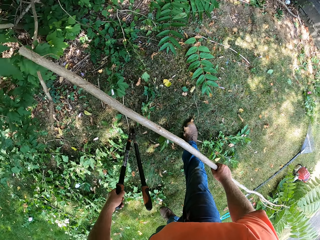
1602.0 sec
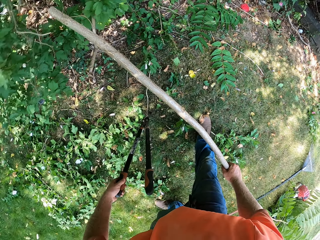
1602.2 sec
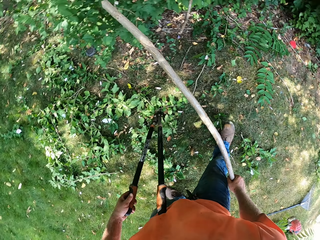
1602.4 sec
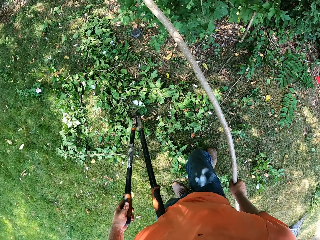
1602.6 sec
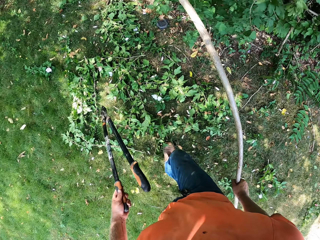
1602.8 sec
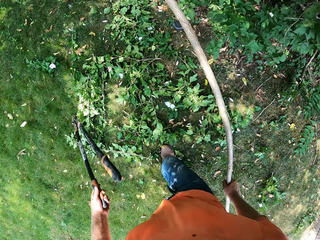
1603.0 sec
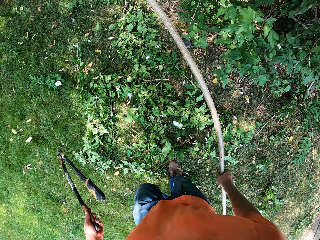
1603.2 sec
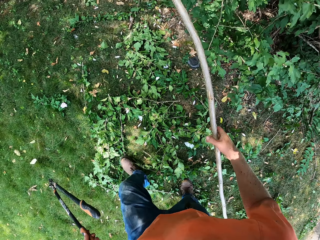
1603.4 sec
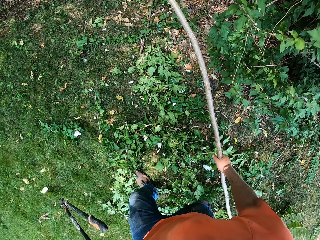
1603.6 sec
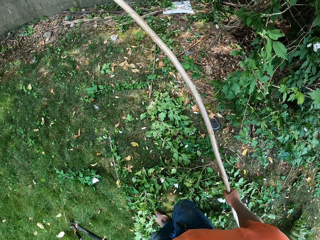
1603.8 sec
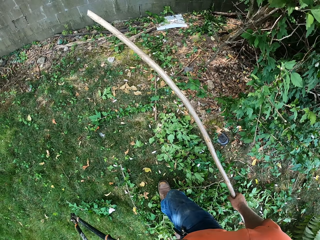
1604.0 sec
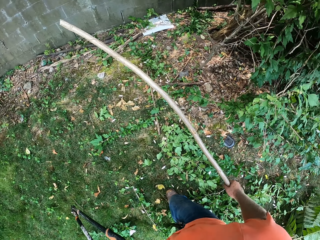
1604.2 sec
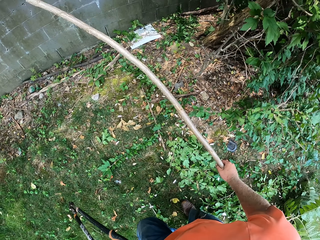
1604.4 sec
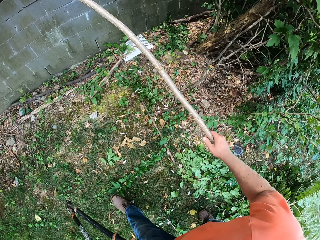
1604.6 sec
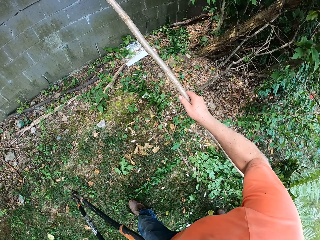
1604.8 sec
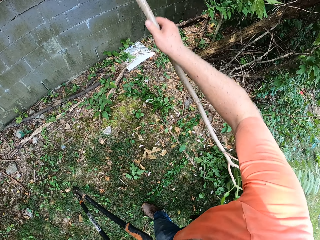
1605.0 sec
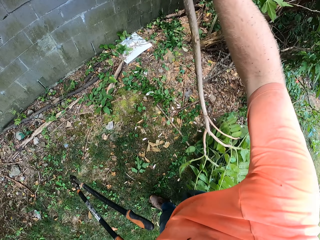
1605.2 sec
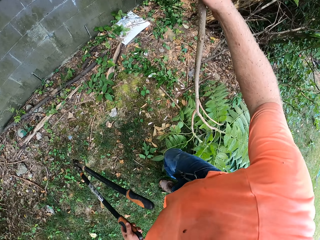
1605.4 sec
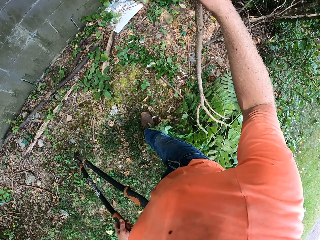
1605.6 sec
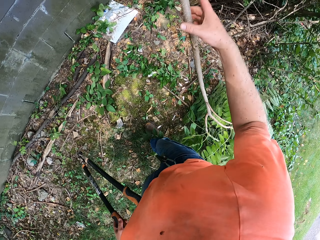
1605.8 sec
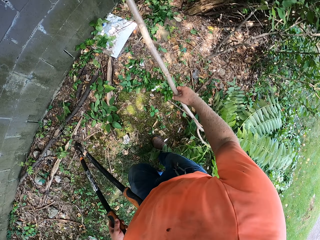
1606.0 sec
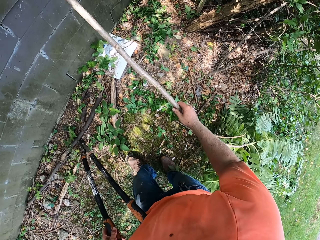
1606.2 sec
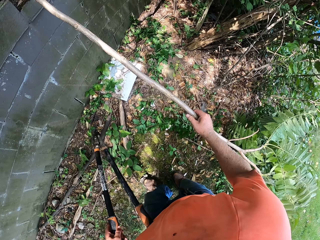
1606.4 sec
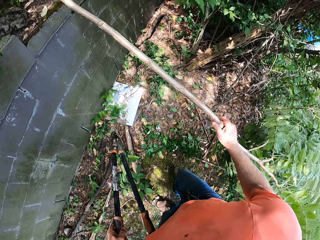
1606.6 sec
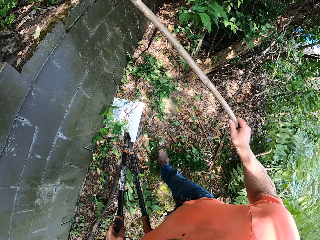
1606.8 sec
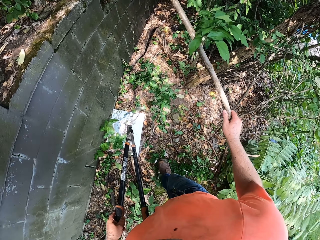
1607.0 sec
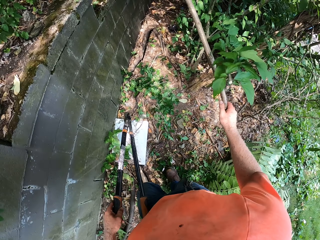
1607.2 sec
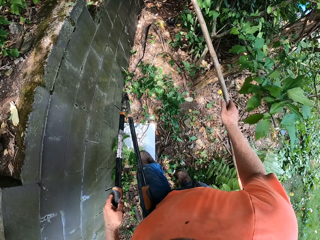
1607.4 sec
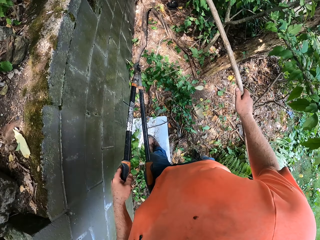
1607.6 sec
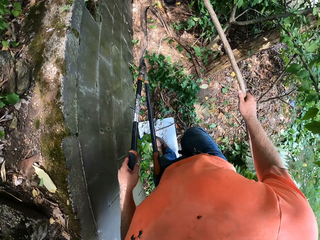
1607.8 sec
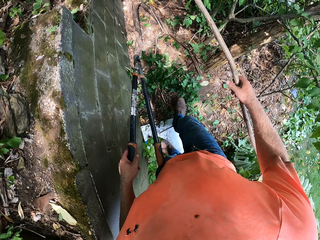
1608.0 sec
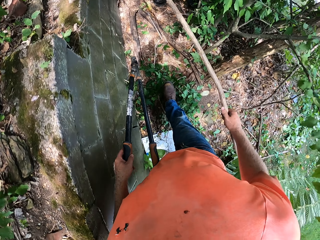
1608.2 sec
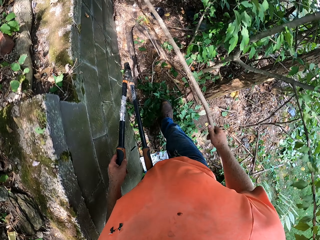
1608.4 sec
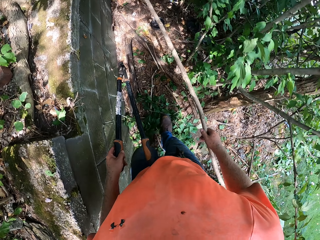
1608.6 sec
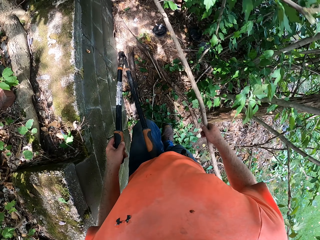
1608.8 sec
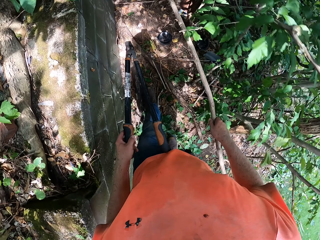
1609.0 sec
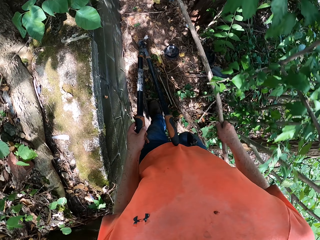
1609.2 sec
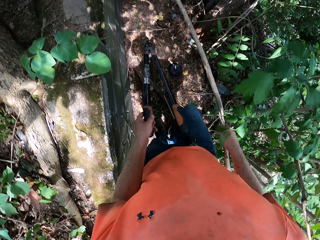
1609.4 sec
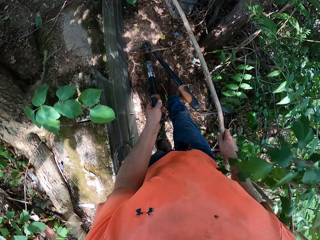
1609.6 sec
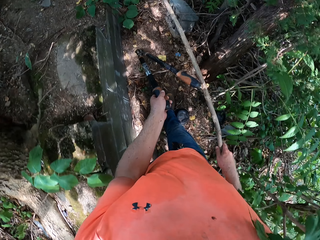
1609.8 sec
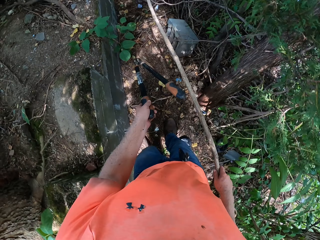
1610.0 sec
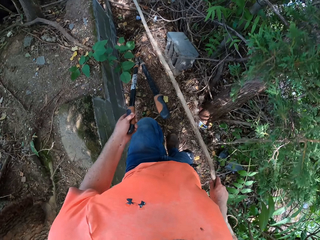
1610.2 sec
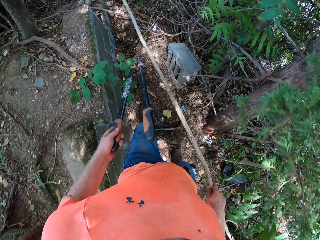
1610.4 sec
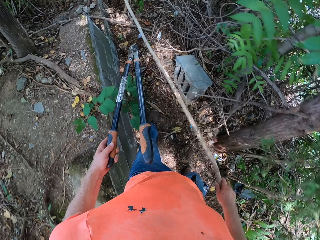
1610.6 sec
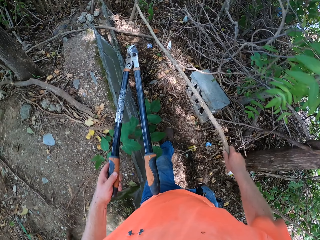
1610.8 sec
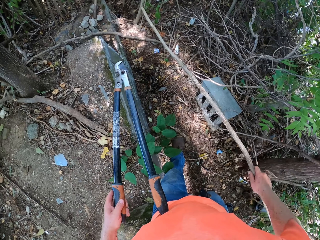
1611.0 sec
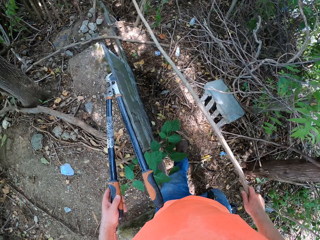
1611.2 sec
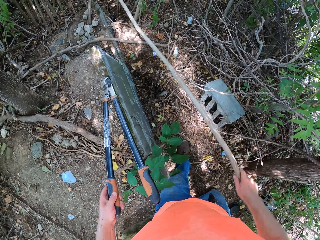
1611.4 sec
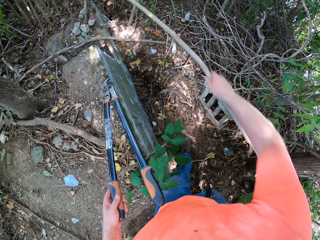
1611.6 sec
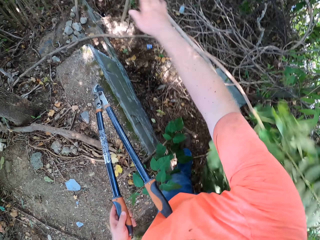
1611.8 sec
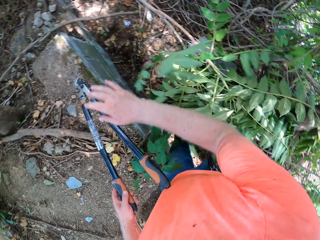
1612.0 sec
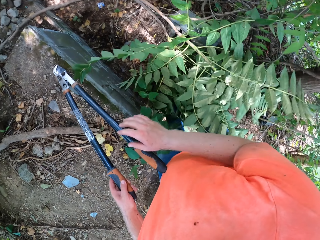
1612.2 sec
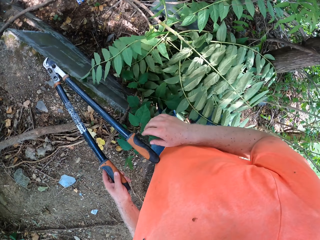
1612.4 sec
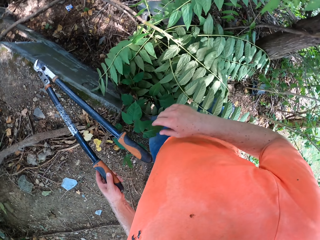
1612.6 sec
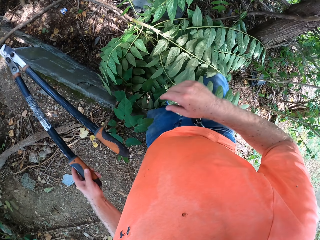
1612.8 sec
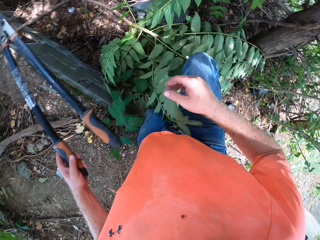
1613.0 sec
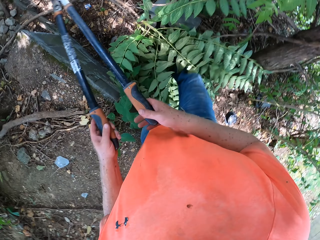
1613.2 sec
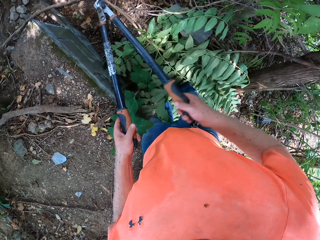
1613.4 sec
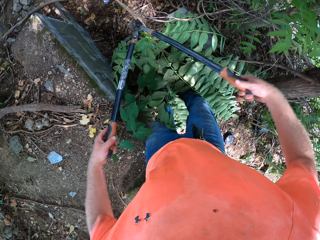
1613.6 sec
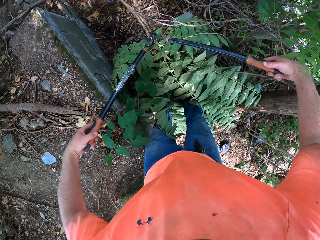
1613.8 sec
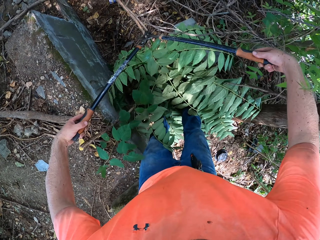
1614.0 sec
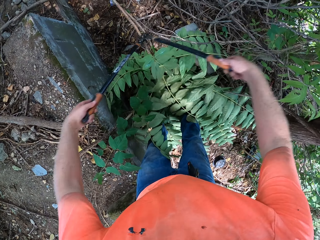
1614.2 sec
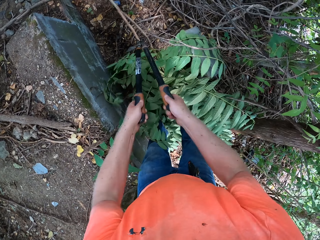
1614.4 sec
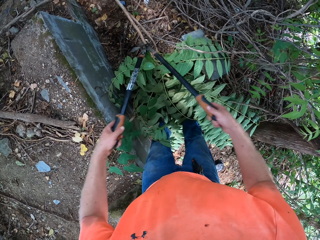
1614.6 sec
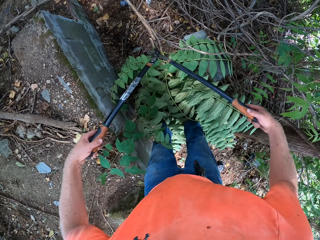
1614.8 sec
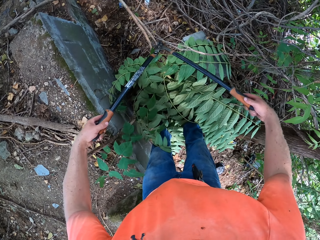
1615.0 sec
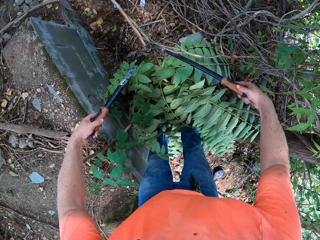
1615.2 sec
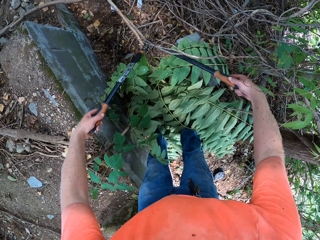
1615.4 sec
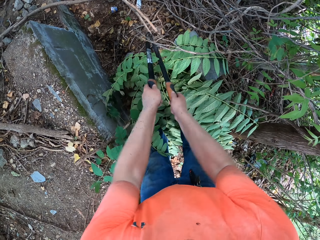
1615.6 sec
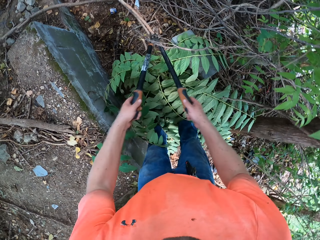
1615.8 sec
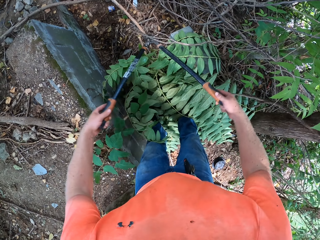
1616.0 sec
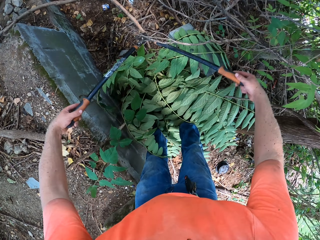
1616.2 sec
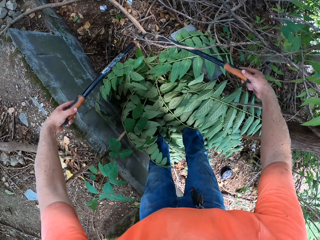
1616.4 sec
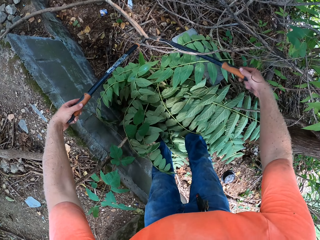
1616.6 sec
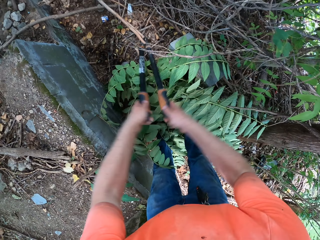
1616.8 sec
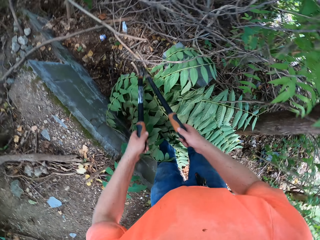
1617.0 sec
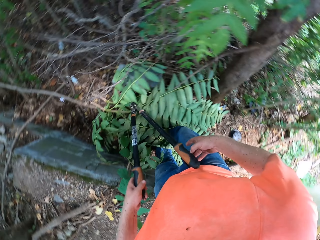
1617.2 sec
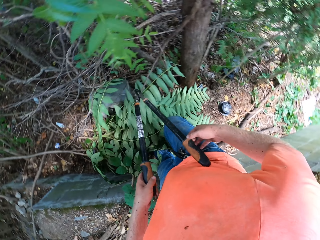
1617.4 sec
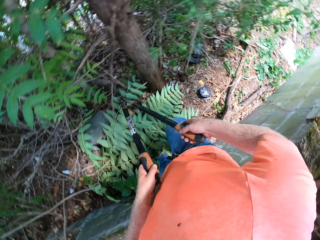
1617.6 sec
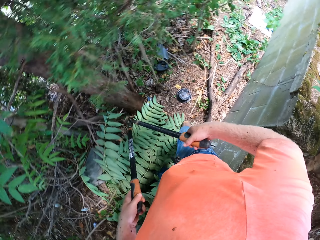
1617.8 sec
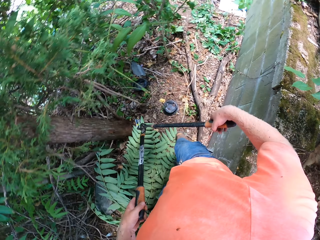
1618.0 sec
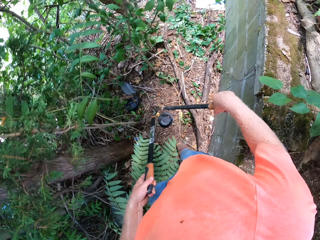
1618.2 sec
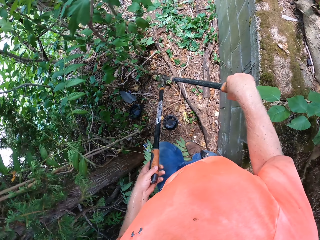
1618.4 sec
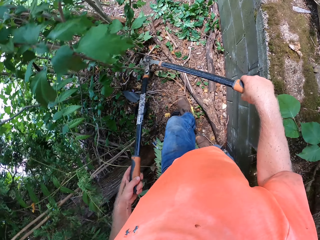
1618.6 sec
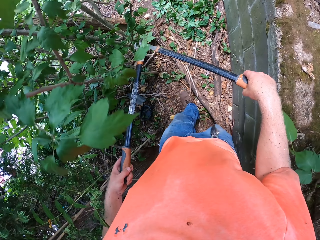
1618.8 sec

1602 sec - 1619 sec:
The camera wearer walks around. He raises a branch of a tree. He walks around. He throws the branch away with his right hand. He holds hedge shears with both hands. He cuts branches of the tree with the hedge shears in both hands. He turns around. He walks around.

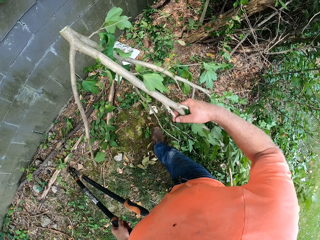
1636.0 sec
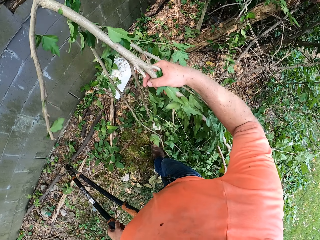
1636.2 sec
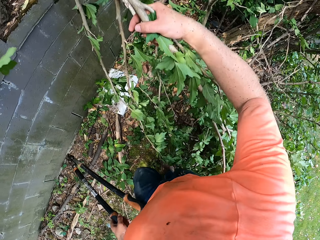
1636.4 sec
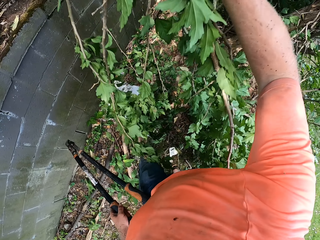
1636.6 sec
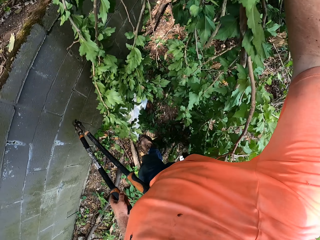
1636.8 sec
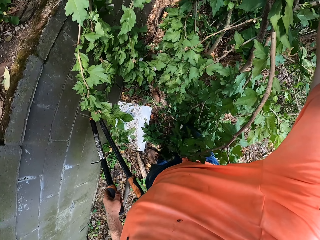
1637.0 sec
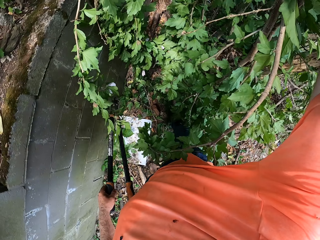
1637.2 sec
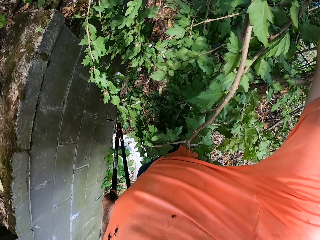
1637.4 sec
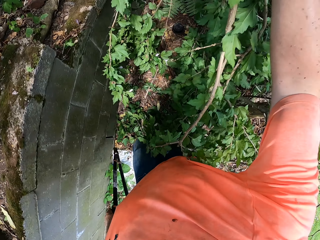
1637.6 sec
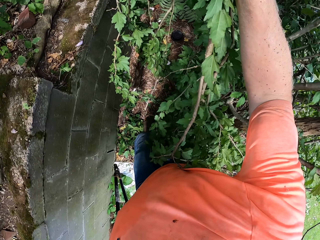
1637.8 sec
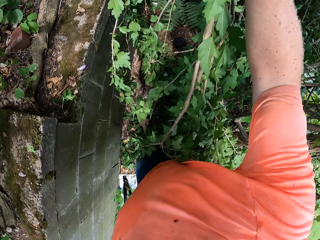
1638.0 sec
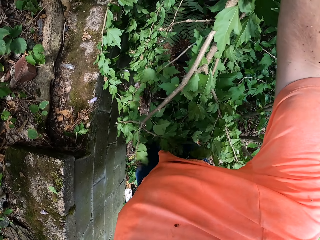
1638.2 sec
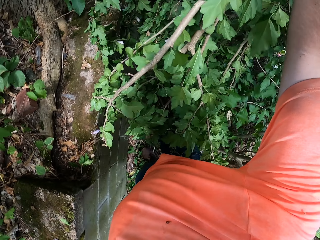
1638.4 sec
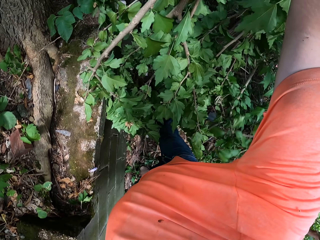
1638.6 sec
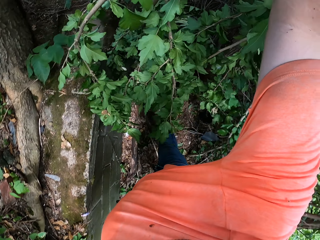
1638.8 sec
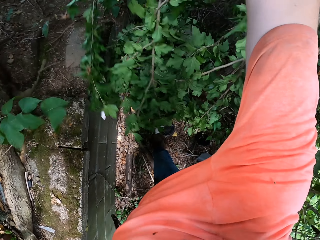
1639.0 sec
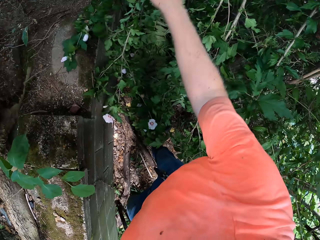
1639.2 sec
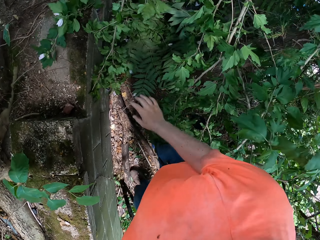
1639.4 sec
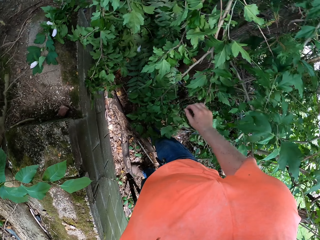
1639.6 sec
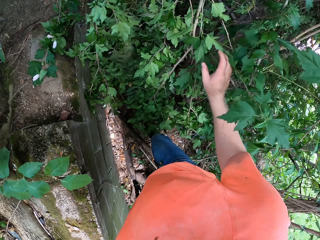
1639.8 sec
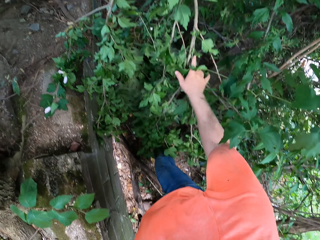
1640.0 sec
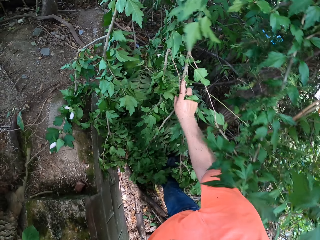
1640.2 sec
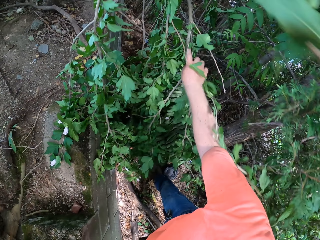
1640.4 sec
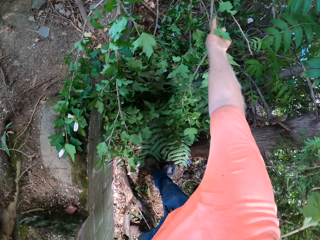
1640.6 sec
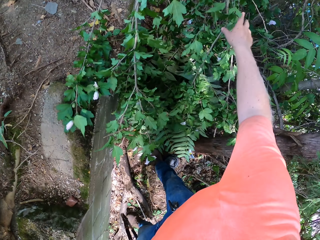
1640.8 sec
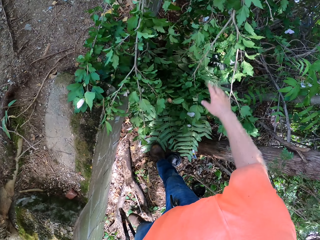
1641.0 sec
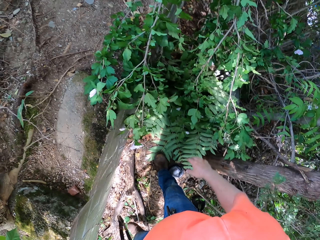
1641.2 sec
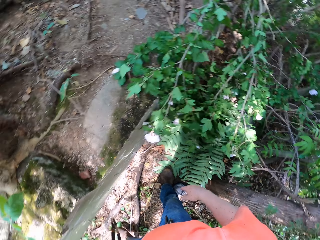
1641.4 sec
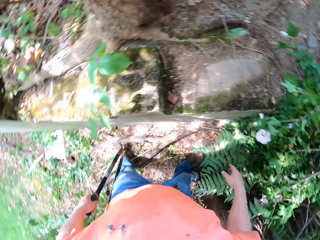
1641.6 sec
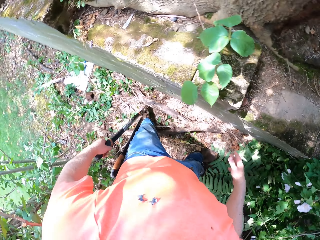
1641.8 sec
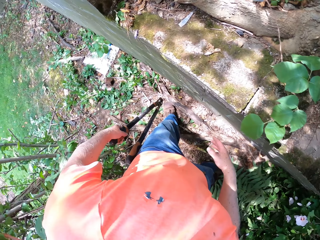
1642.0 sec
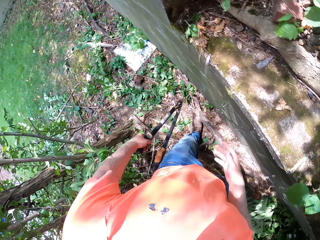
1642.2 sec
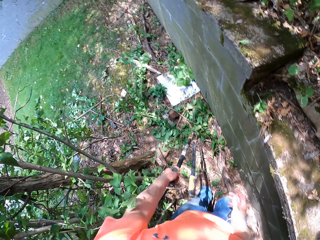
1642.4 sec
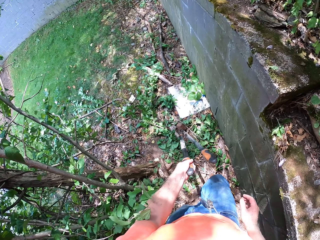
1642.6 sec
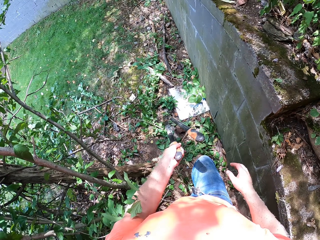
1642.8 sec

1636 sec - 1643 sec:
The camera wearer carries the cut branch. He puts the tree branch beside the tree with his right hand. He throws the cut branch on the ground.
